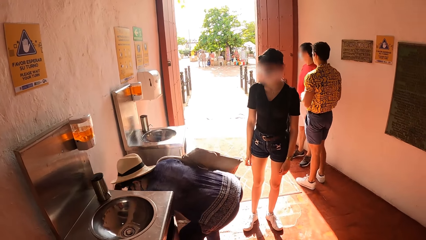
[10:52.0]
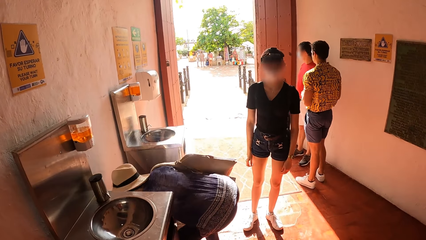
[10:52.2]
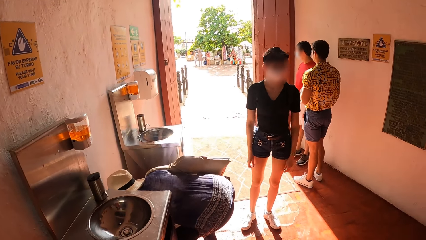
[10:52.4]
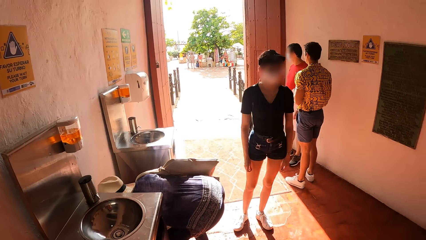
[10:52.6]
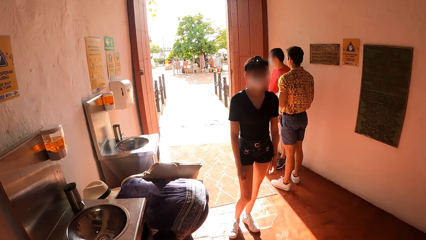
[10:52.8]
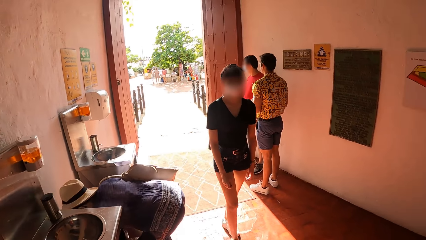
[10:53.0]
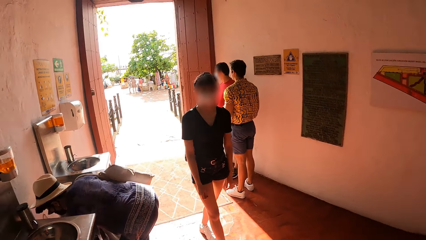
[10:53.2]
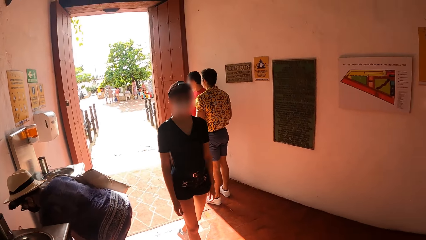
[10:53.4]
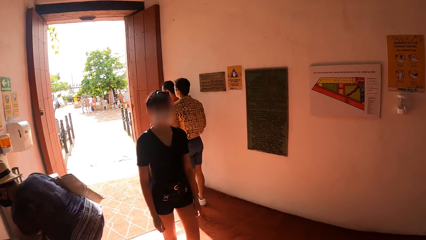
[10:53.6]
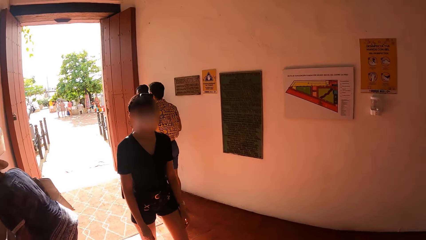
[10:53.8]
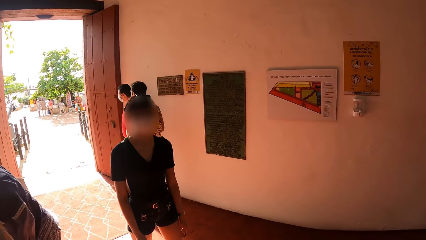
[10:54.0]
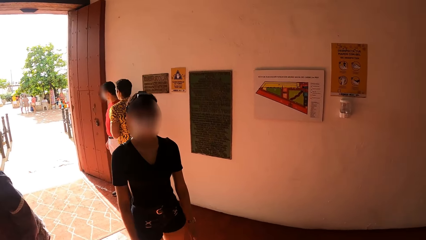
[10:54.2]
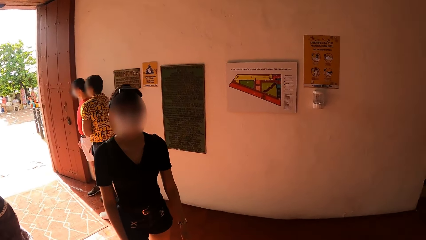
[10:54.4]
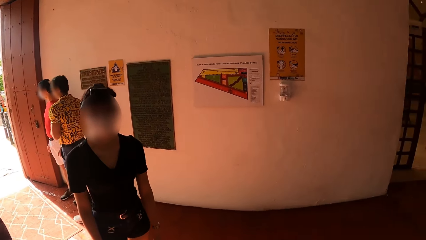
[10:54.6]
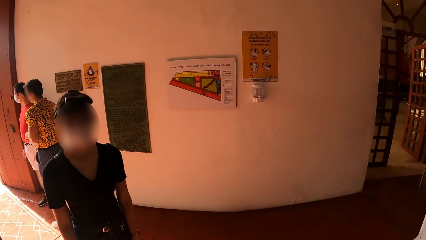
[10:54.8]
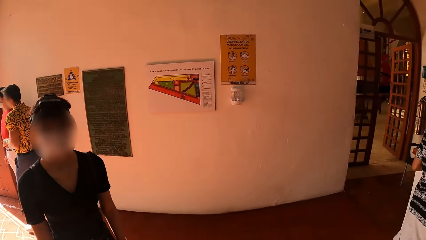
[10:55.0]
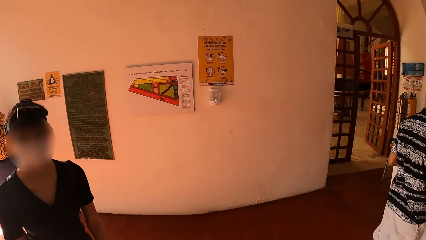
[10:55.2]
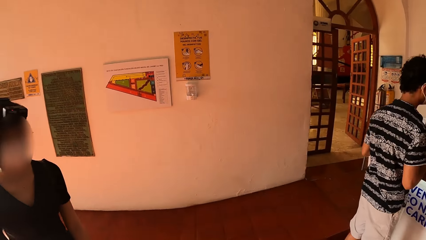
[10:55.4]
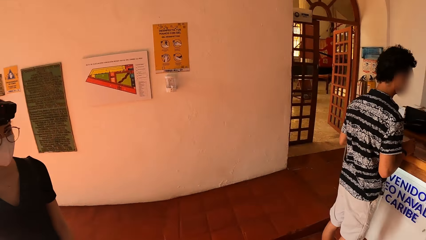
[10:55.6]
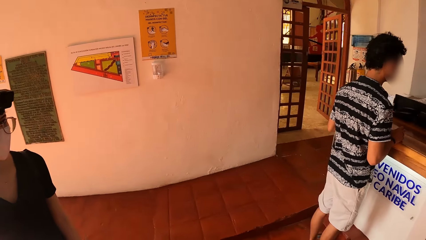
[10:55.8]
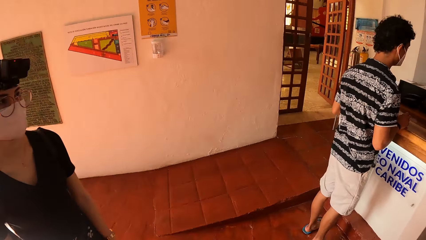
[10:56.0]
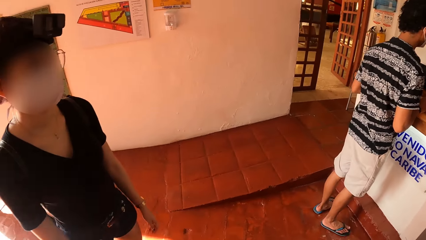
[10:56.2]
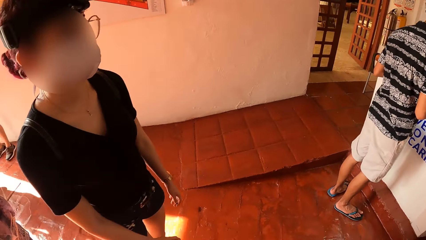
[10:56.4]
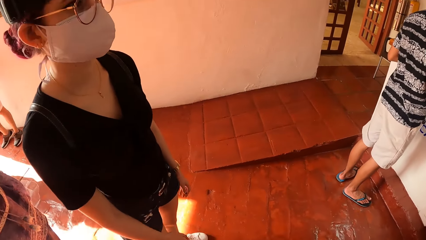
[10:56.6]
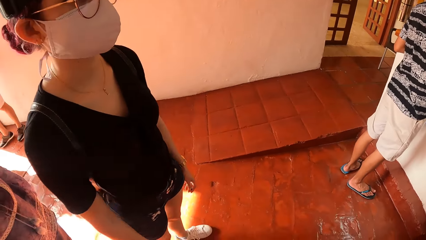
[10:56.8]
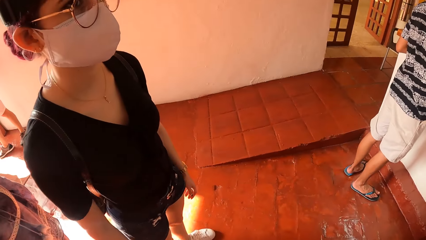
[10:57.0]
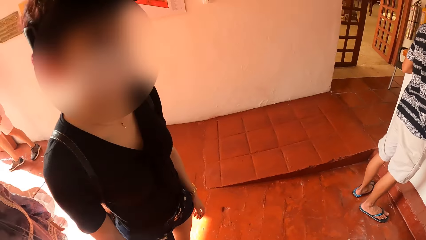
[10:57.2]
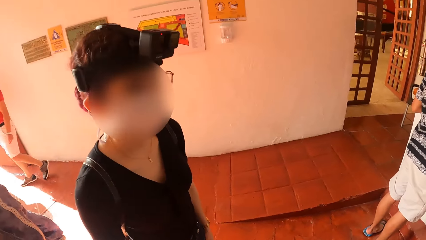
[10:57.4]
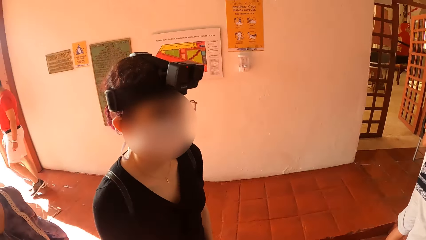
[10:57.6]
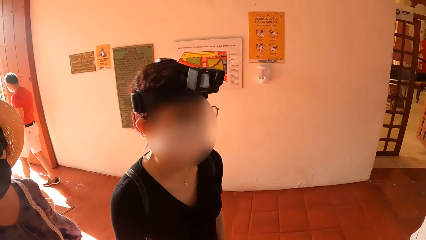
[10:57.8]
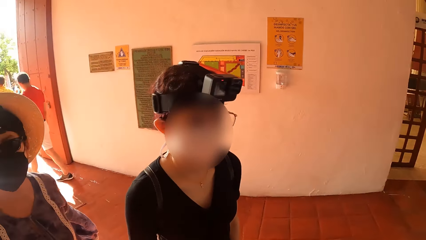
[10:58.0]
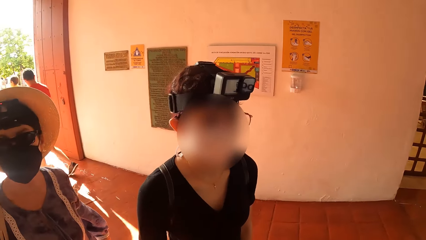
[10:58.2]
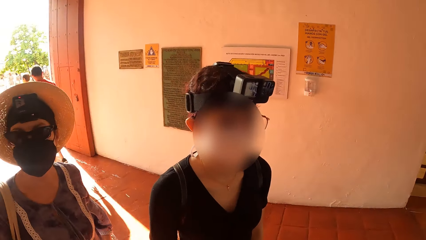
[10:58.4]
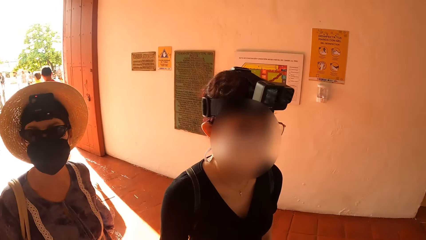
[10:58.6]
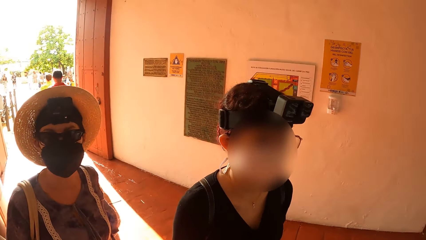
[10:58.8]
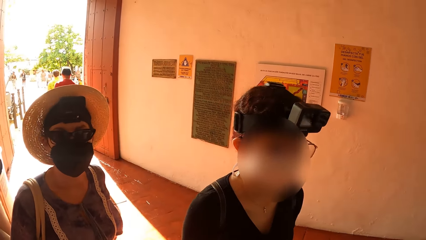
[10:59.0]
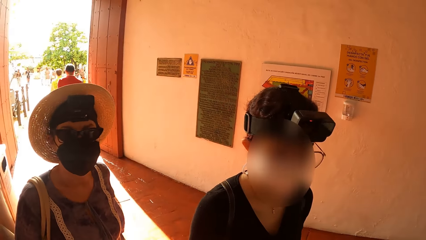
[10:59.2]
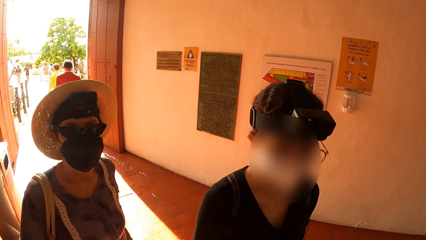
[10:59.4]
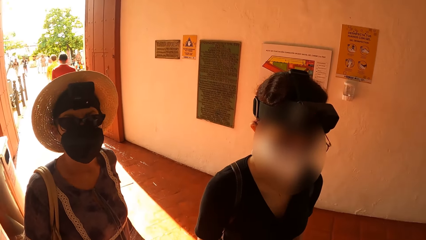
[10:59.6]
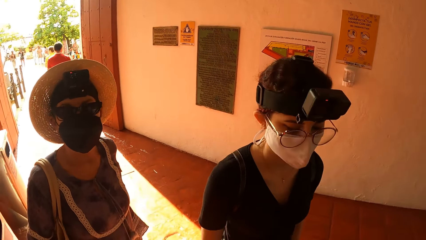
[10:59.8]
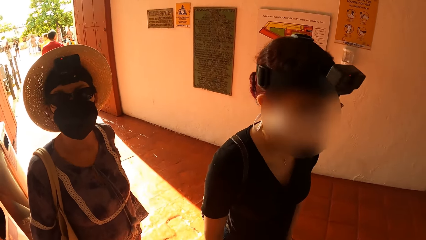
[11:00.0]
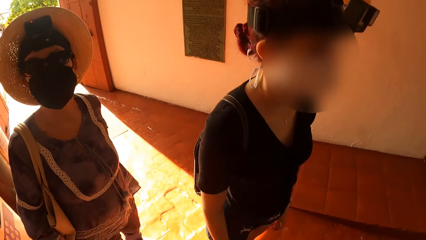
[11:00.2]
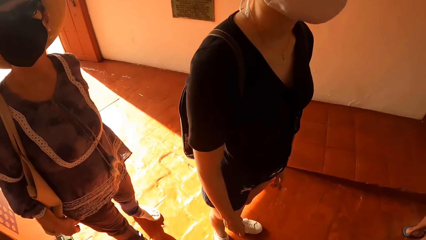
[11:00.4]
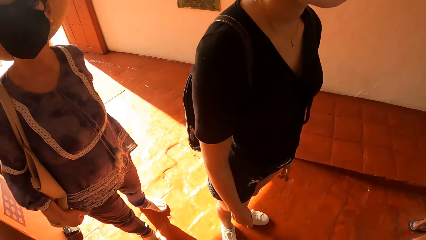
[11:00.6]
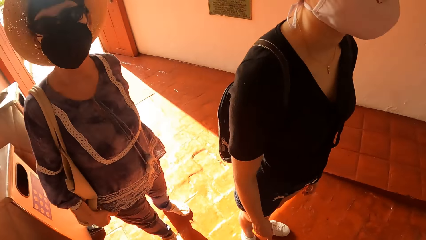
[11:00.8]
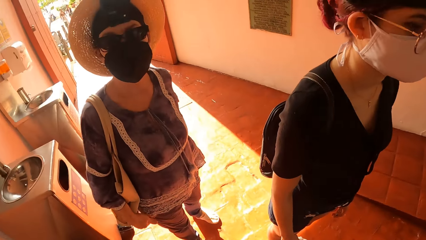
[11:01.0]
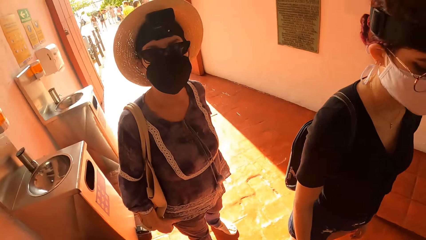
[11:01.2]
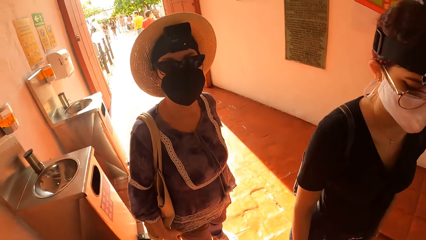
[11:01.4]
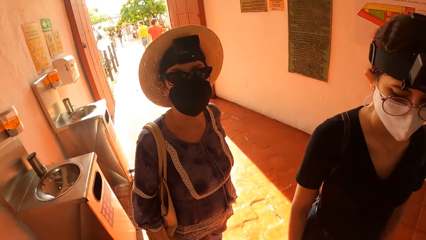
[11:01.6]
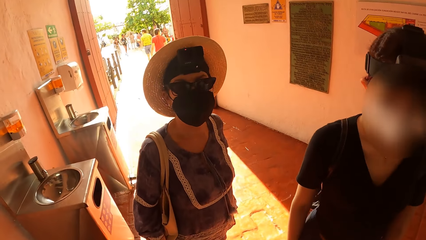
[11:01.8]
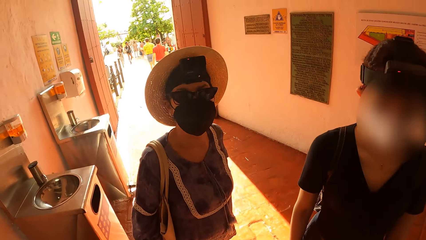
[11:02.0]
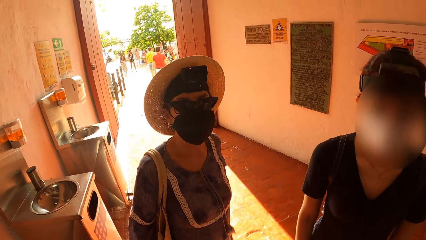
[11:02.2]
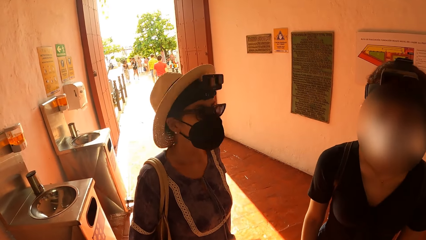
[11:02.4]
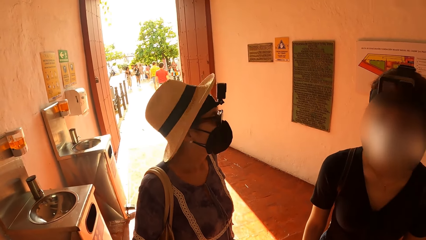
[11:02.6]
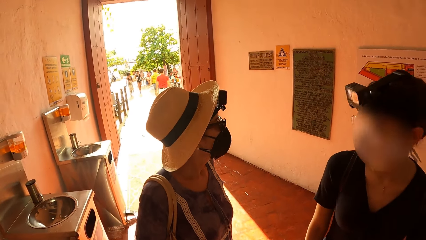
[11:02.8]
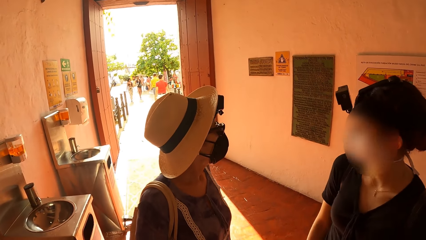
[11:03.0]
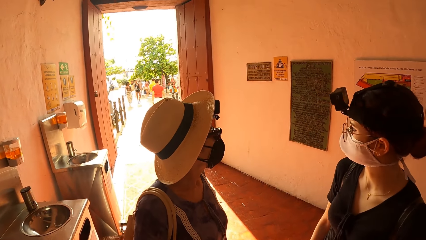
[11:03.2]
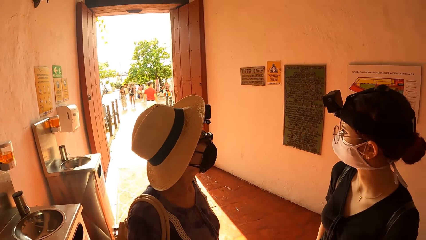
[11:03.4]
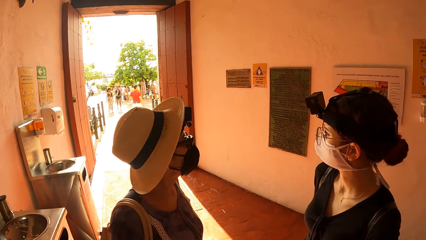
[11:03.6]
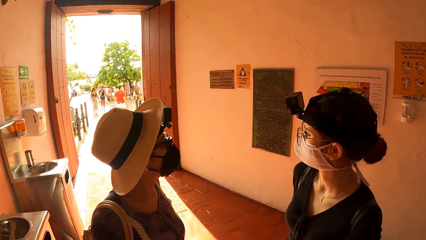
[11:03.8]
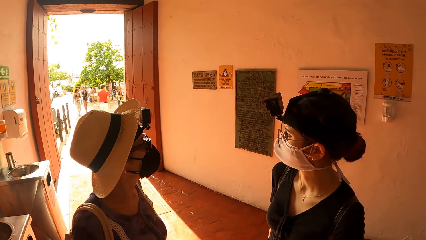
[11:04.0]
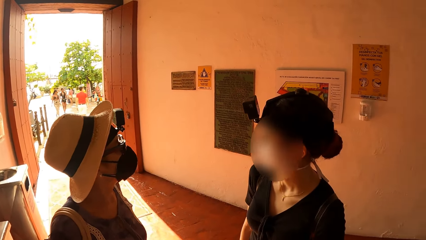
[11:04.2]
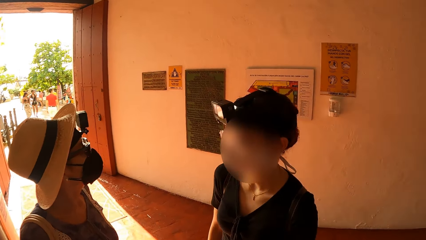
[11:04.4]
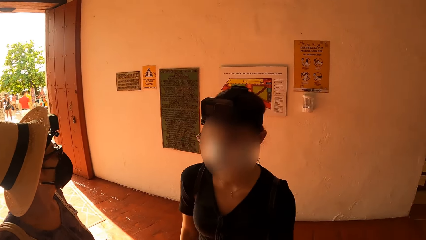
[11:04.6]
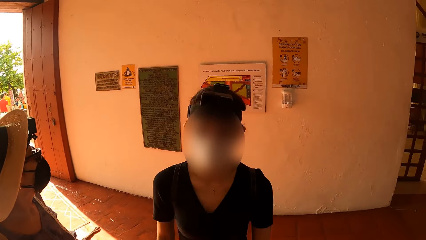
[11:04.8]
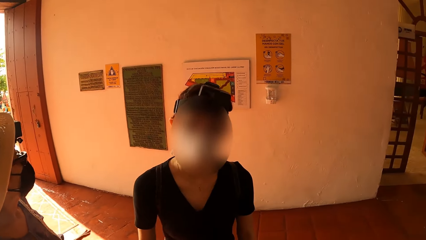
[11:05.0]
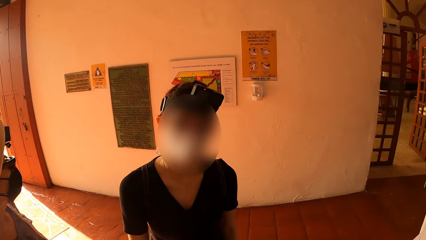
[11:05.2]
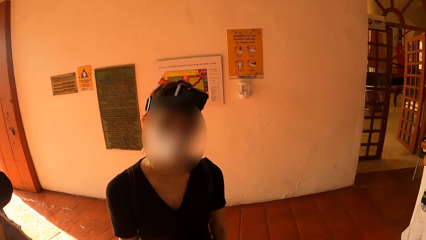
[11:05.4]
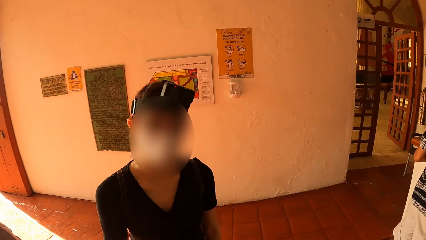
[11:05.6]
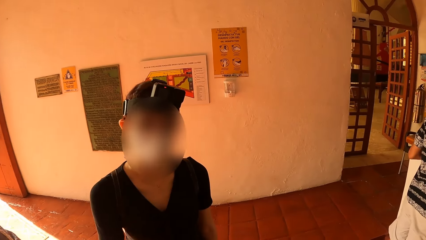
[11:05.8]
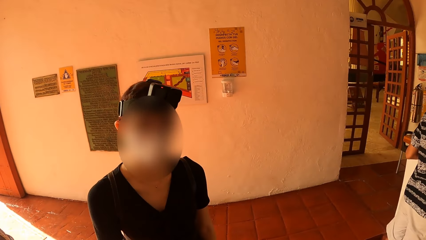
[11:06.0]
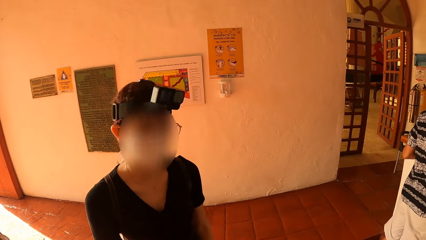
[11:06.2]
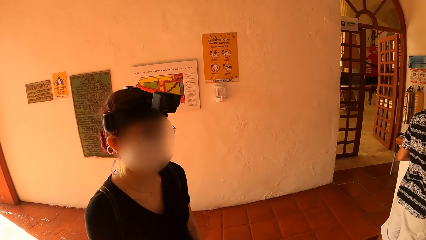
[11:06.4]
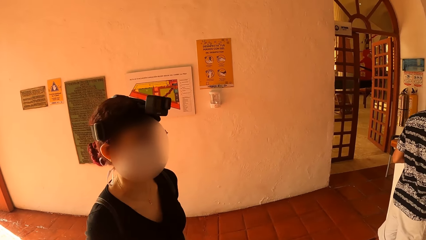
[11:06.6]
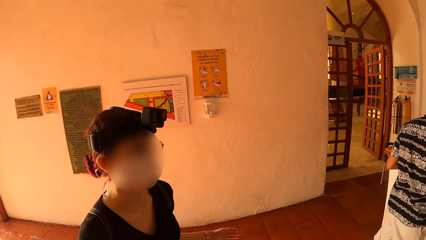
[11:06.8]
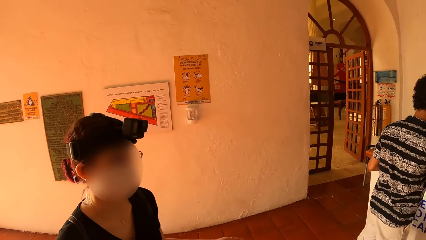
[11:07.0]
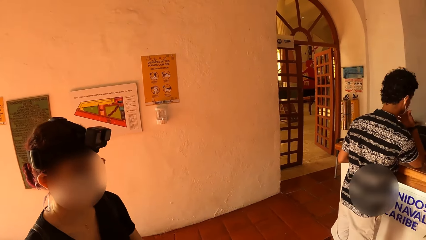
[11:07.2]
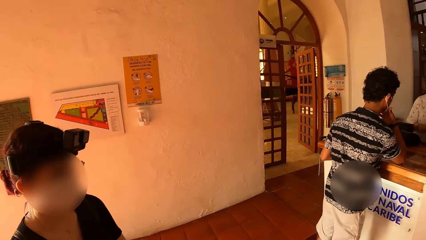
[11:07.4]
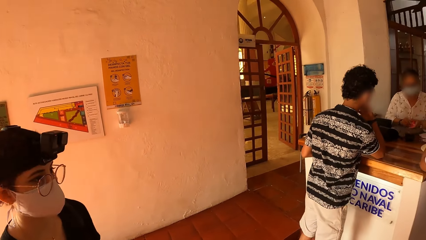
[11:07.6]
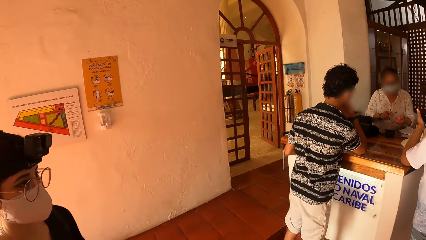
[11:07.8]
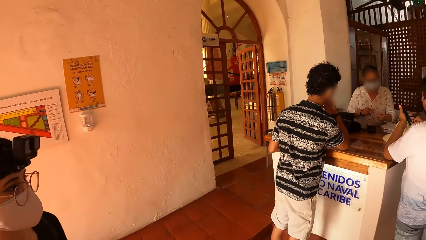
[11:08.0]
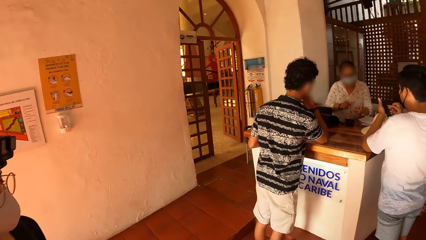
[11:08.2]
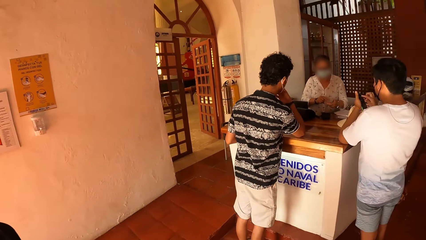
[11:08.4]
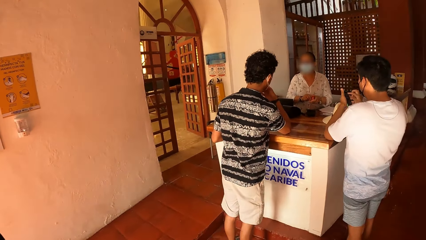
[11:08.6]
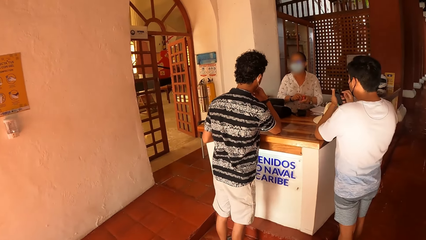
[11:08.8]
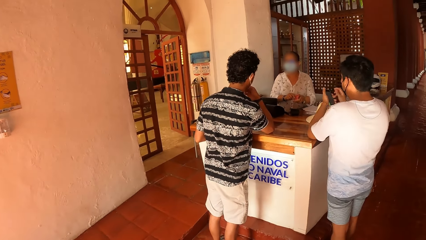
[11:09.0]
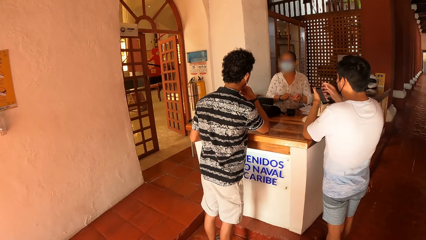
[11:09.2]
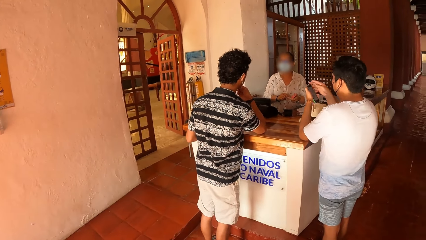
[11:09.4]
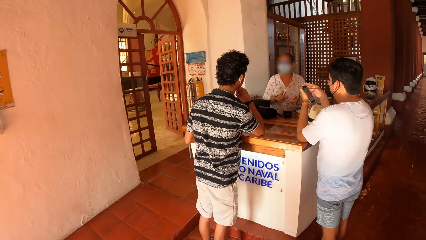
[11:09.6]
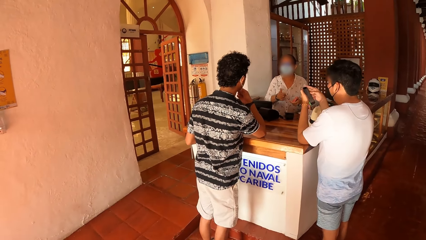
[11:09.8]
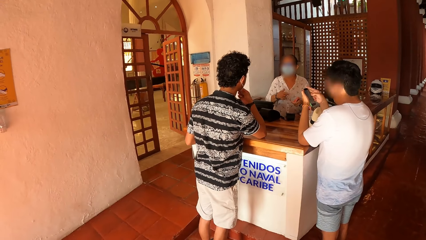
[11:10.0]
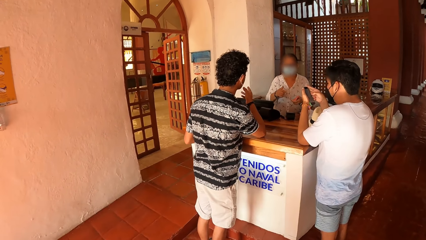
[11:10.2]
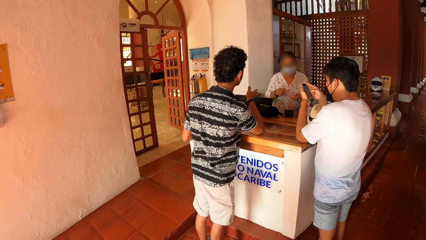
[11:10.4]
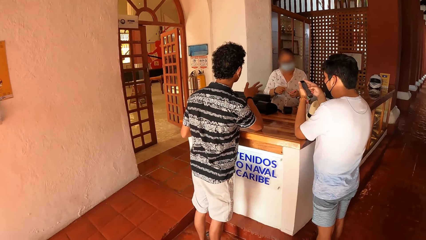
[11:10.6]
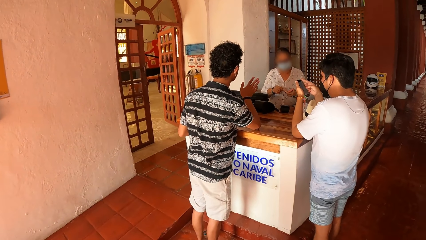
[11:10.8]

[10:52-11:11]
A man walks around the room. A woman walks towards the camera wearer. The camera wearer talks to the man and another man. A third man walks out of the building. A fourth man walks out of the building. The woman interacts with the camera wearer. Another woman interacts with a fifth man. A sixth man operates a phone with his hands. The camera wearer looks around the room.
